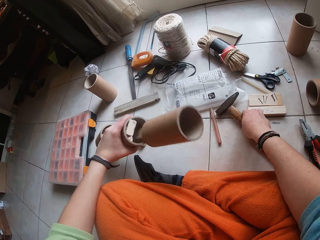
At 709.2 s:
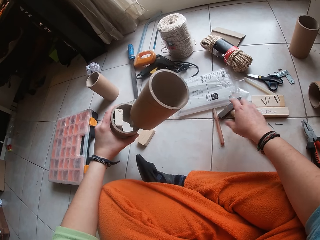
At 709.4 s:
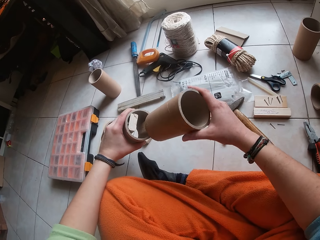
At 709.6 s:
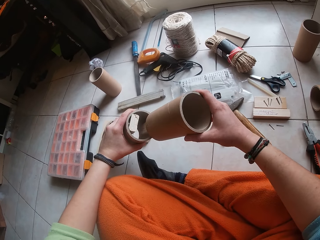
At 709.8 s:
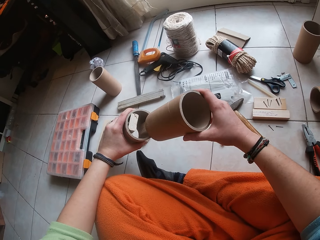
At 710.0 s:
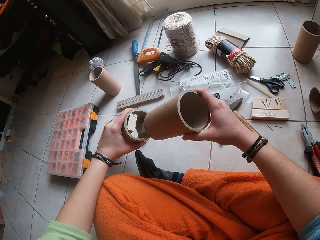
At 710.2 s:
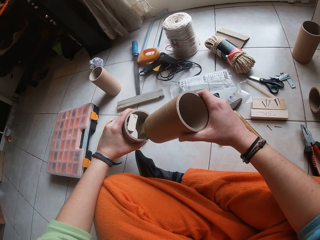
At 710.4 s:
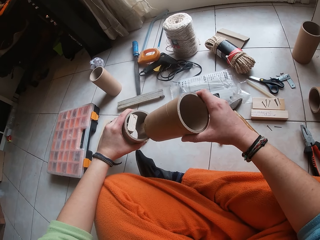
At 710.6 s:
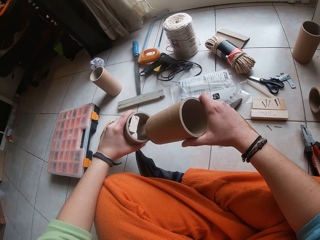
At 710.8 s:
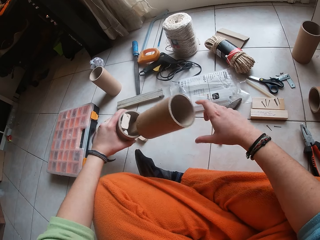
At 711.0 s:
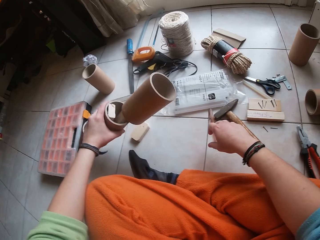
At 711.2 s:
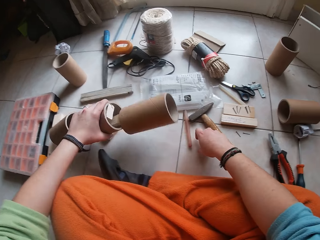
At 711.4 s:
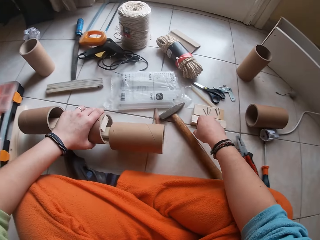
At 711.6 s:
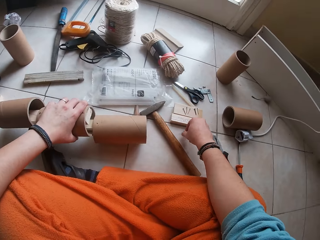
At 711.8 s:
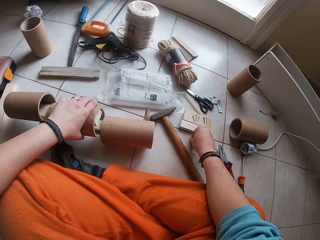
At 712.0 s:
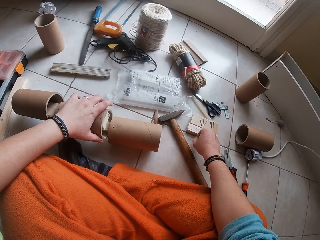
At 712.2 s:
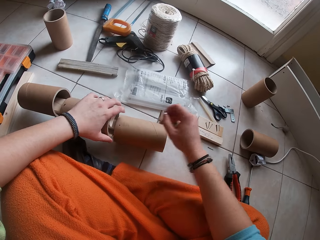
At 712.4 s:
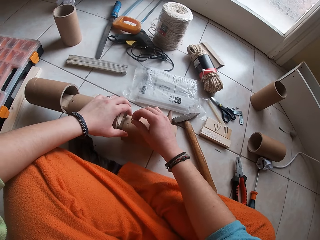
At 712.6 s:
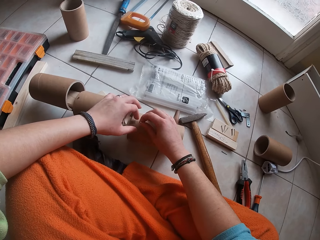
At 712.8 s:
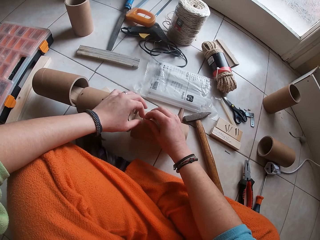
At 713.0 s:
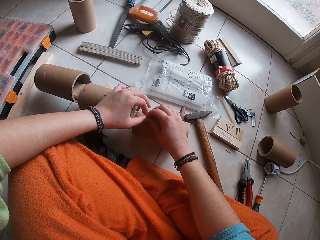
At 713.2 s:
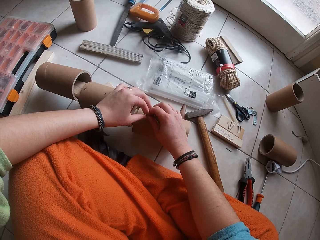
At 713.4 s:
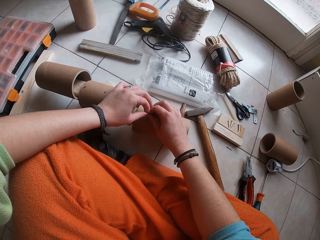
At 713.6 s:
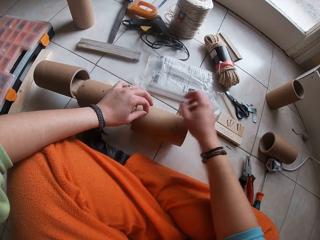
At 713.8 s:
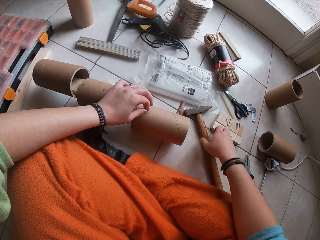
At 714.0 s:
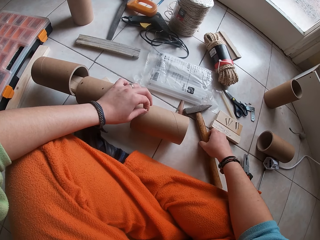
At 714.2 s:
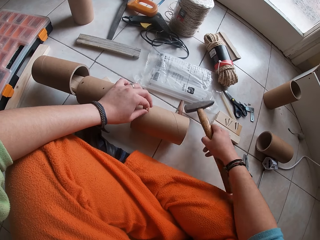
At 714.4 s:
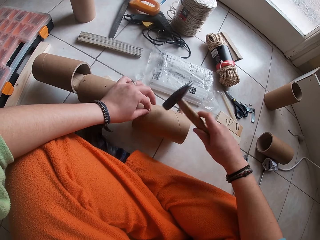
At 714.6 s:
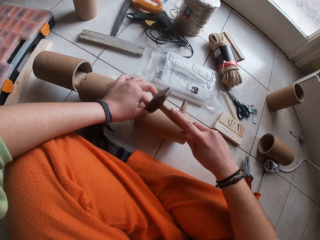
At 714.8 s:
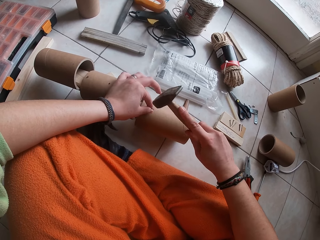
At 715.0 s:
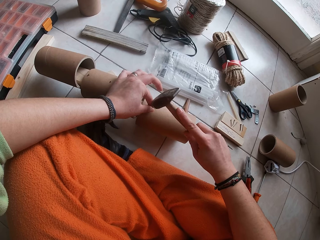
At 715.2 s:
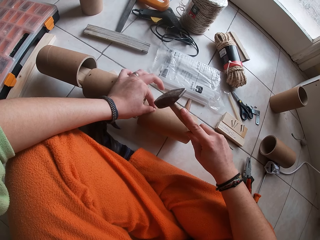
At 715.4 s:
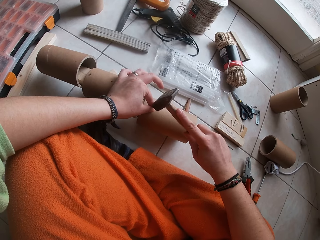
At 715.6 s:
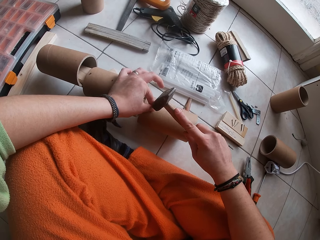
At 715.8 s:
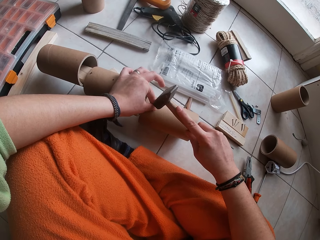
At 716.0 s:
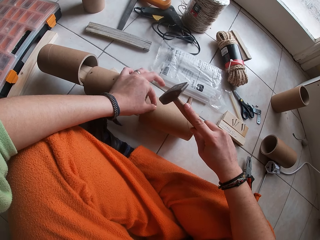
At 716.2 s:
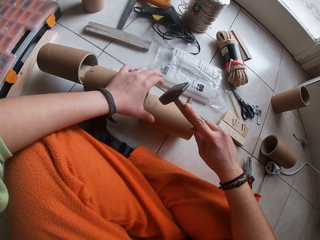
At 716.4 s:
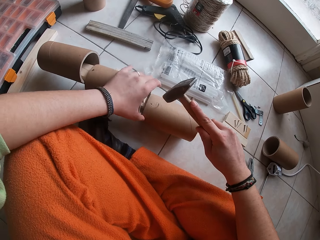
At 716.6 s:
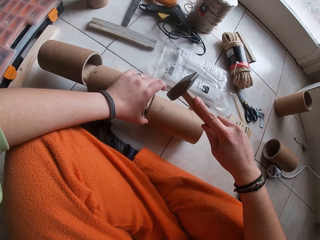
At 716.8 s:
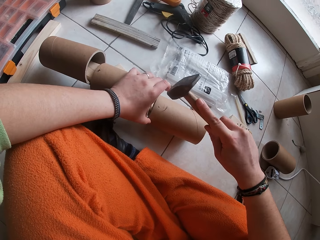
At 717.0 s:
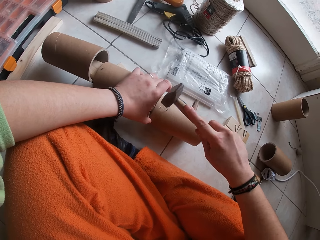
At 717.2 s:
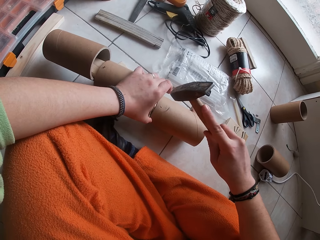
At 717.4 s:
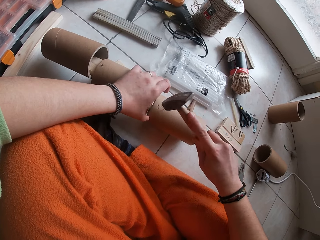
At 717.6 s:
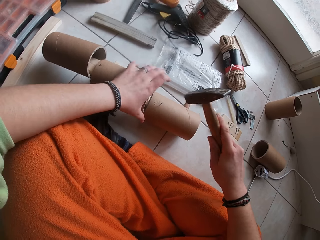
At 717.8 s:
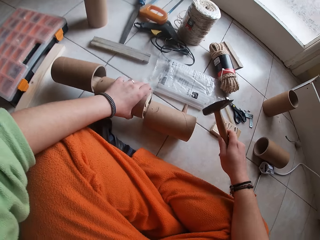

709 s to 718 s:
The camera wearer checks the cardboard tube on the cardboard tube craft with her right hand. She places the cardboard tube craft on a plank on the floor with her left hand. She picks a nail from the floor with her right hand. She pins the nail to the cardboard tube in the cardboard tube craft with her right hand. She holds the nail on the cardboard tube in the cardboard tube craft with her left hand. She picks the hammer from the floor with her right hand. She hits in the nail on the cardboard tube into the plank in the cardboard tube craft with the hammer.

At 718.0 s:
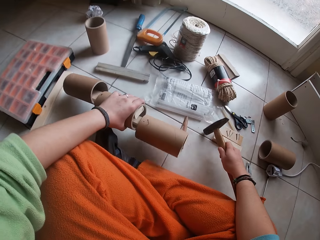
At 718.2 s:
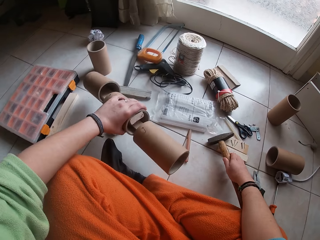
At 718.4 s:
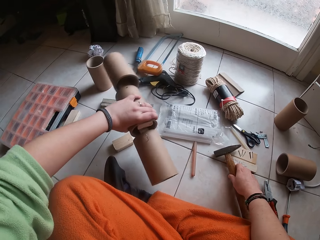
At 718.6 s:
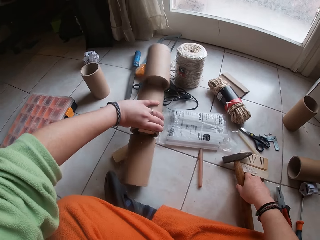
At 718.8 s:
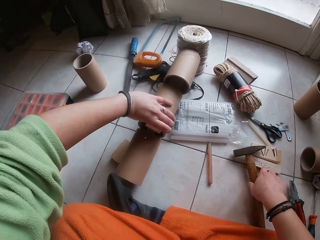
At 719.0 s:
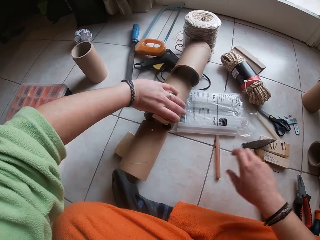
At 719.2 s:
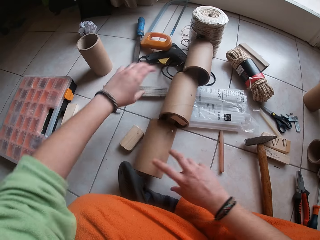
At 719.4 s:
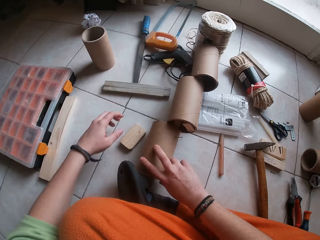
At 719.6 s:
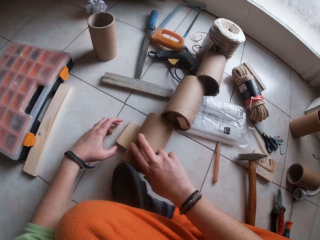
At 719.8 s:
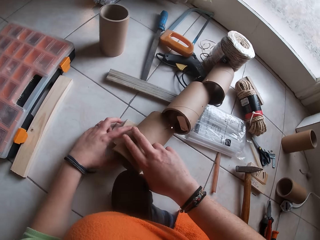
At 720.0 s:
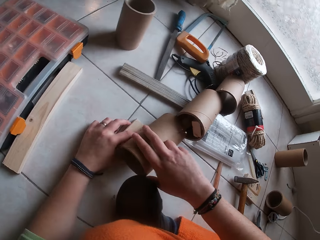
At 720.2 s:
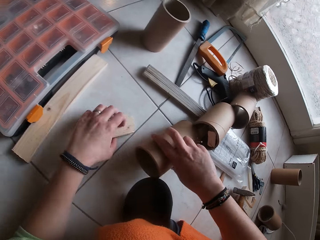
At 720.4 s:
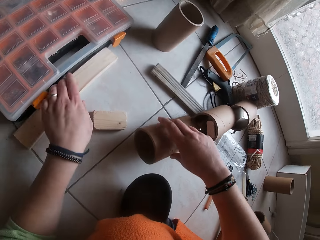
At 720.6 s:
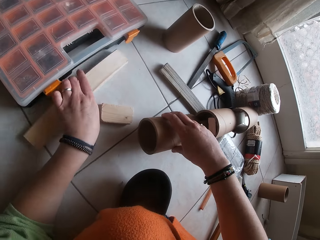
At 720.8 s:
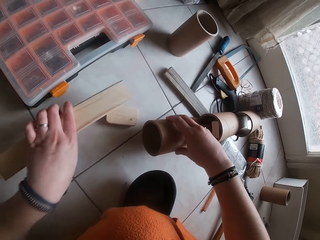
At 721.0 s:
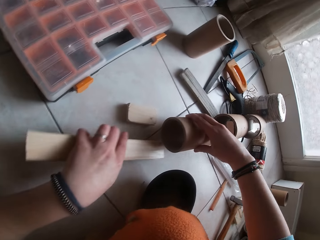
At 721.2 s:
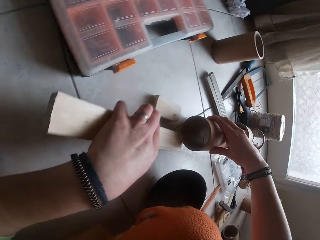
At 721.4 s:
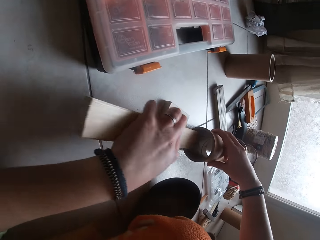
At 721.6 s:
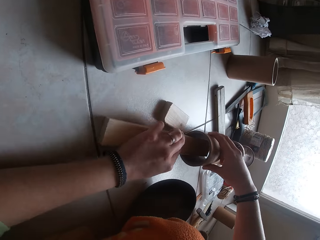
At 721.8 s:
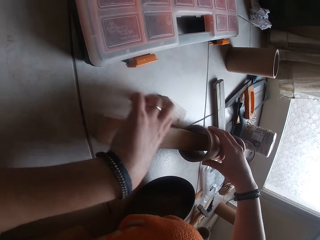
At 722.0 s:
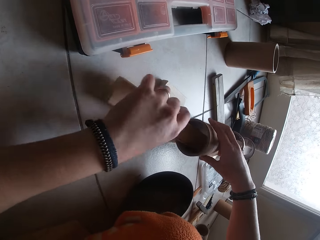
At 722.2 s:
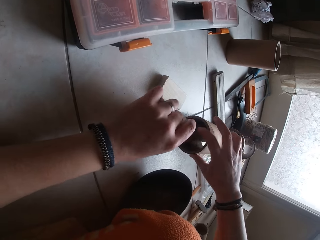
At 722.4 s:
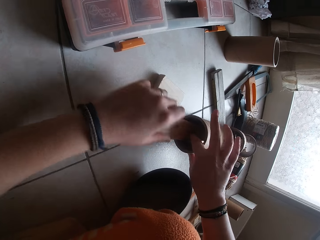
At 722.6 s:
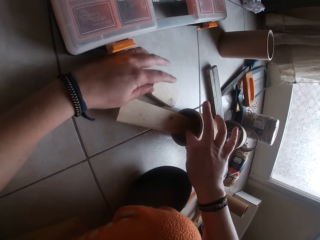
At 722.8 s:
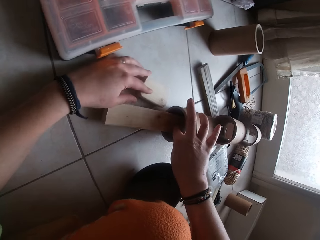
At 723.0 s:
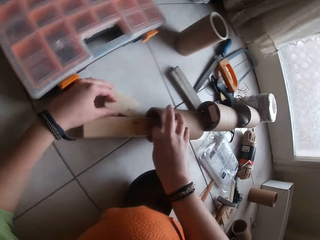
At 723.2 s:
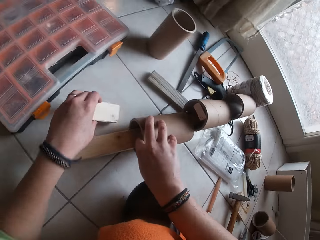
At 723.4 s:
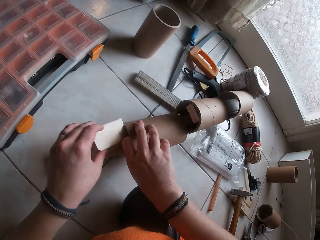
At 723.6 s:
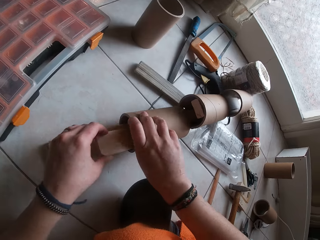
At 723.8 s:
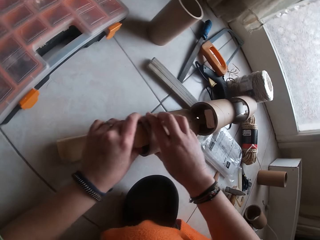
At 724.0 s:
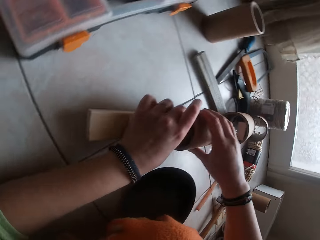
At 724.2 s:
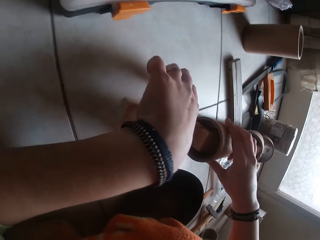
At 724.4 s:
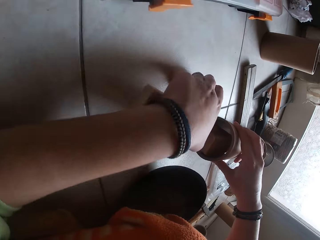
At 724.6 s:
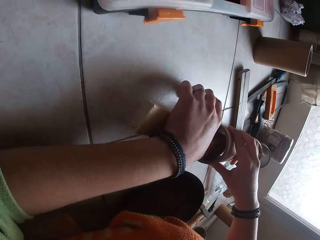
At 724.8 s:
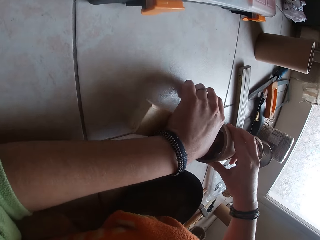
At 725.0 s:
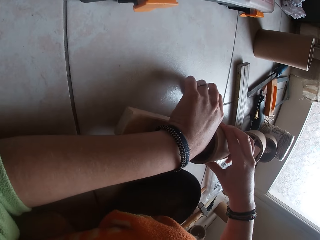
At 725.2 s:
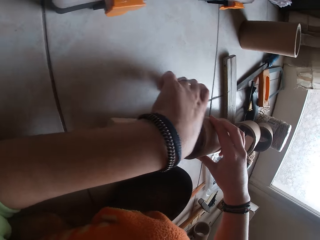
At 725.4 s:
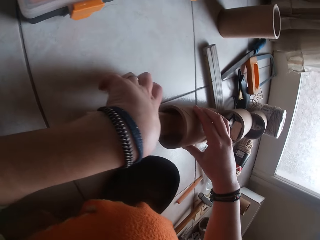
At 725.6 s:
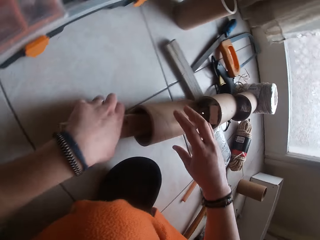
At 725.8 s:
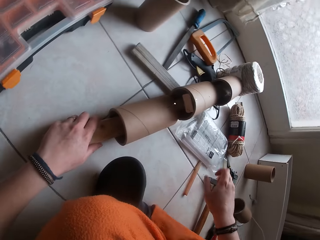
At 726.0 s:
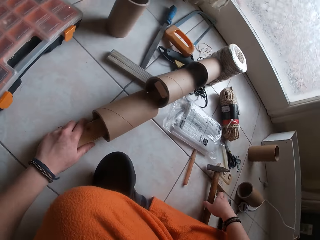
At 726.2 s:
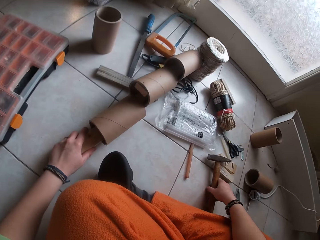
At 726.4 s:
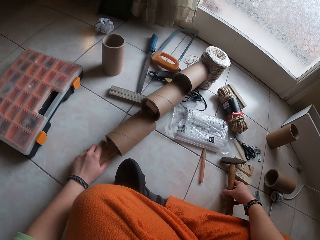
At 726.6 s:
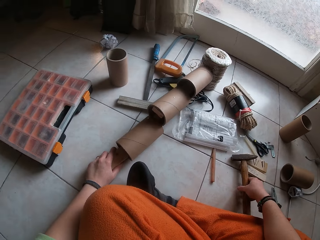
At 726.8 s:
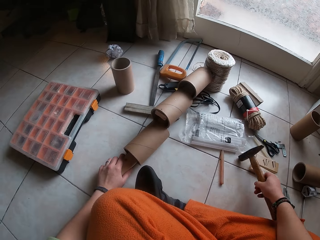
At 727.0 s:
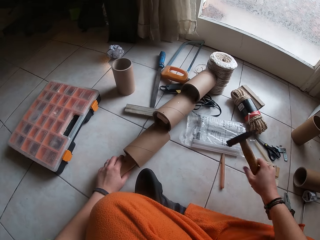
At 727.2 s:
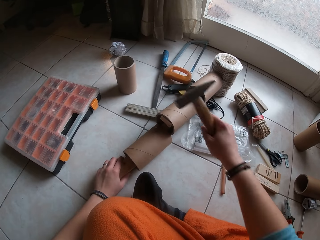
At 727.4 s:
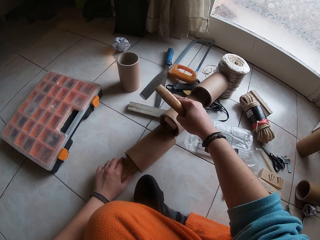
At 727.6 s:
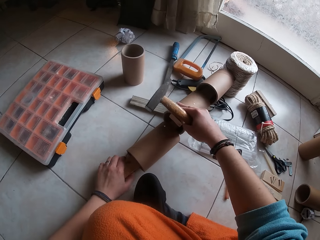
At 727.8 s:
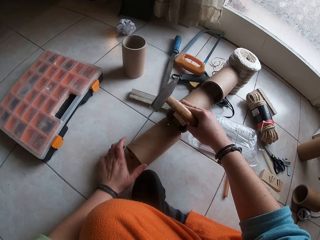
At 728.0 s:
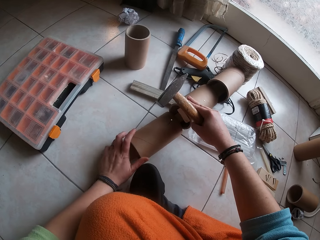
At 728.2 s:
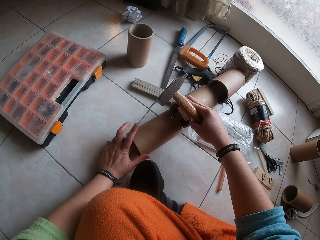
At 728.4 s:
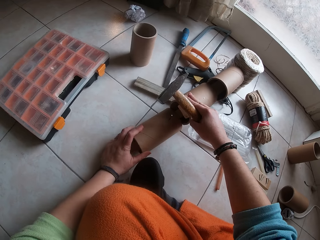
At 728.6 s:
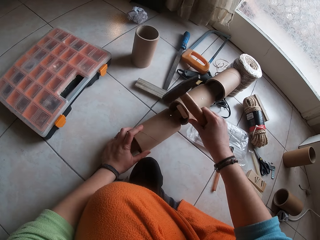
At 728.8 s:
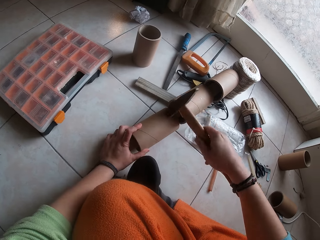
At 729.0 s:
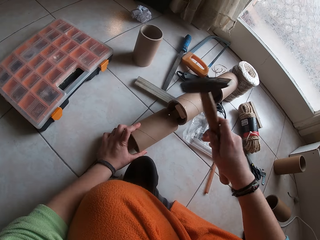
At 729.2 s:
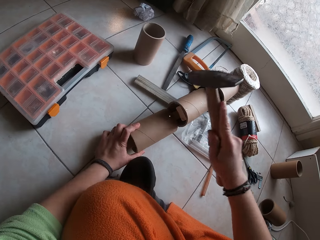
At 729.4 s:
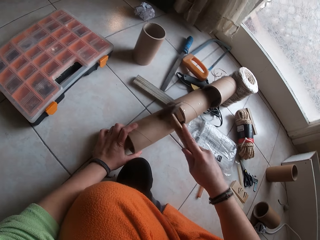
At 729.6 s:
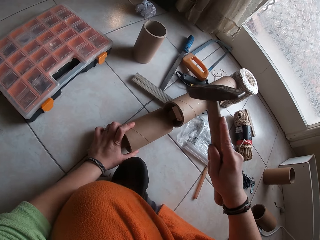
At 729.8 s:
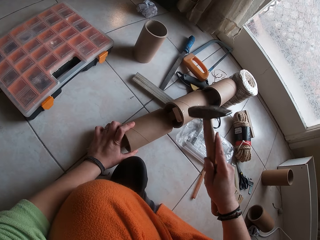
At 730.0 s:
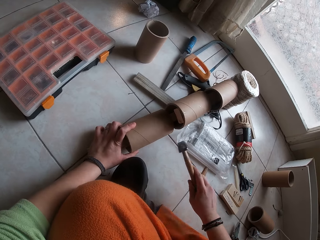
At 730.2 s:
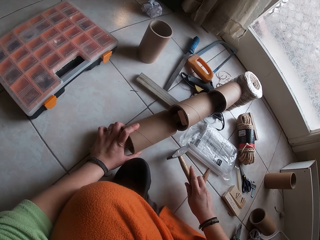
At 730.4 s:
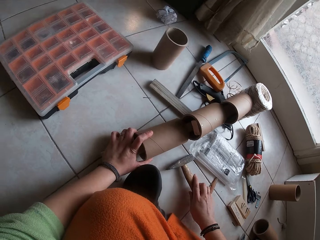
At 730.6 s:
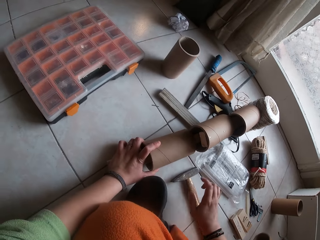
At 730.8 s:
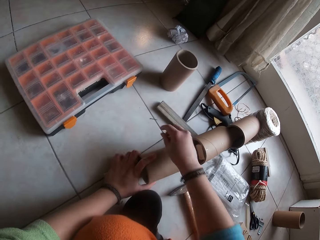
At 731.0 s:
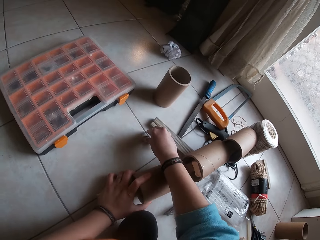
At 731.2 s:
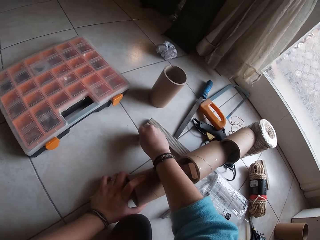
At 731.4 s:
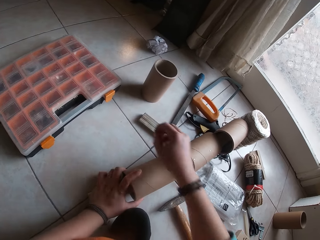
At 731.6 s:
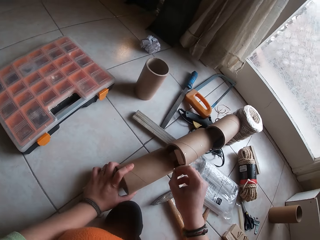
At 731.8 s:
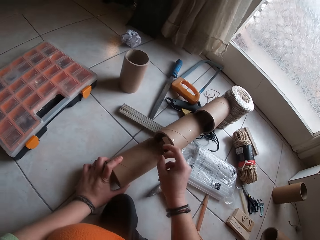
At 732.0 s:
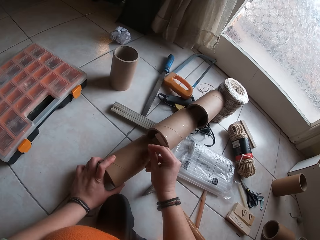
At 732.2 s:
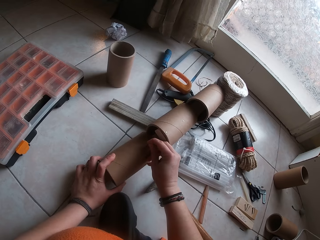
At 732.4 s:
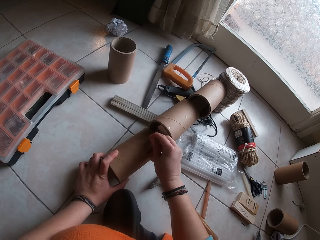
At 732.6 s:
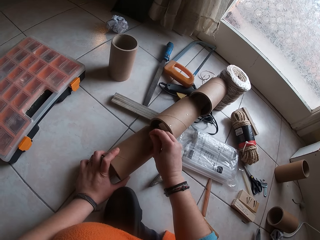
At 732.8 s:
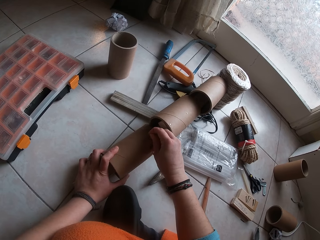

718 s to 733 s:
The camera wearer turns the cardboard tube craft on the floor with her left hand. She drops the hammer on the floor. She moves the craft. She adjusts the cardboard tube craft on the floor with her right hand. She moves the plank or wood on the floor with her left hand. She moves the plank from the floor into the cardboard tube craft with her left hand. She does it again. She takes the wood. She holds down the plank inside the cardboard tube with her left hand. She picks the hammer from the floor with her right hand. She adjusts the cardboard tube craft with her right hand. She holds the craft with the hand. She hits in the nail on the cardboard tube into the plank in the cardboard tube craft with the hammer. She drops the hammer on the floor. She picks the nail on the floor with her right hand. She fits the nail in her right hand into a hole in the cardboard tube in the cardboard tube craft.
